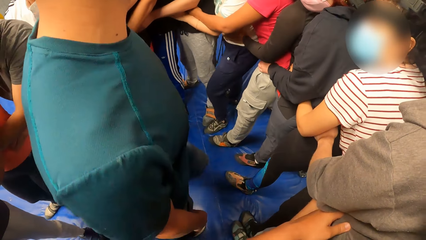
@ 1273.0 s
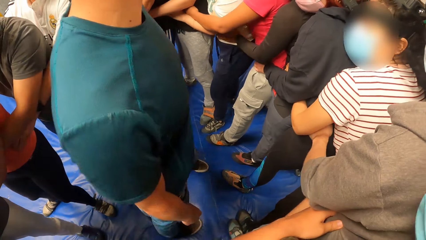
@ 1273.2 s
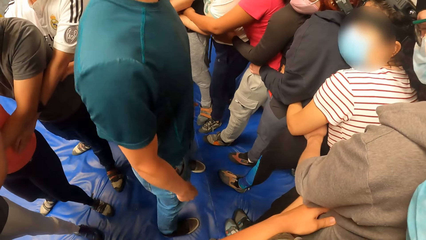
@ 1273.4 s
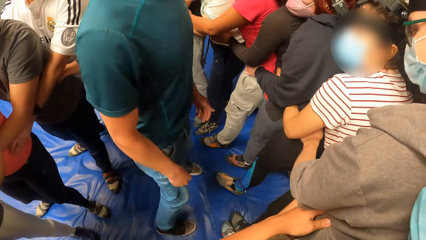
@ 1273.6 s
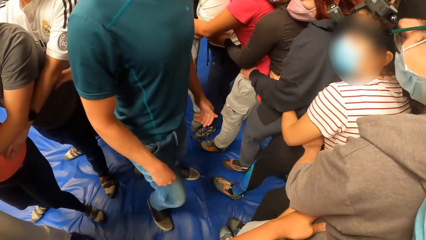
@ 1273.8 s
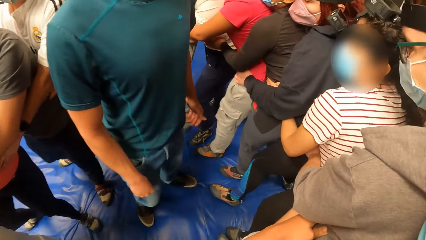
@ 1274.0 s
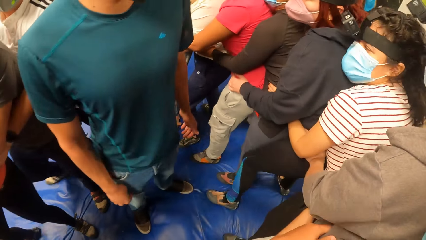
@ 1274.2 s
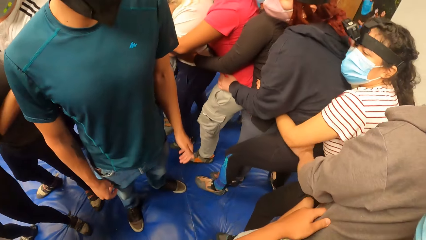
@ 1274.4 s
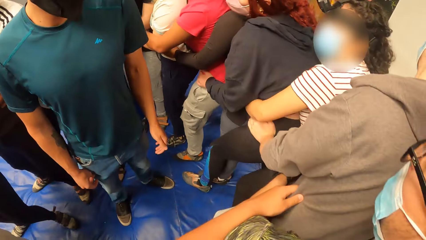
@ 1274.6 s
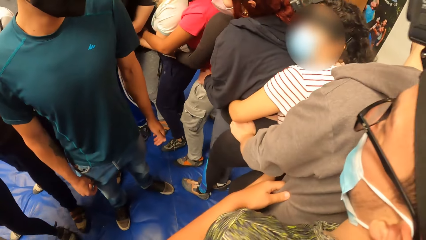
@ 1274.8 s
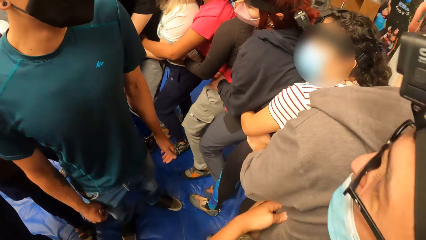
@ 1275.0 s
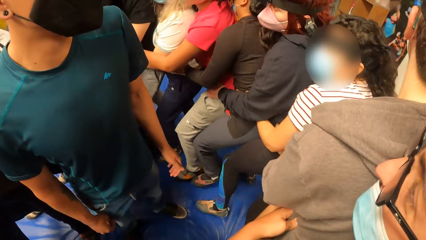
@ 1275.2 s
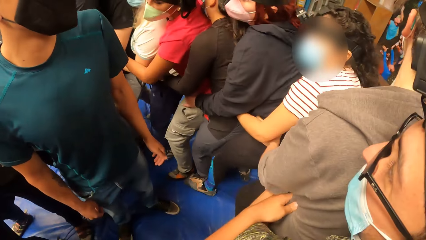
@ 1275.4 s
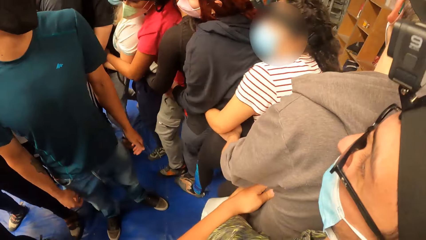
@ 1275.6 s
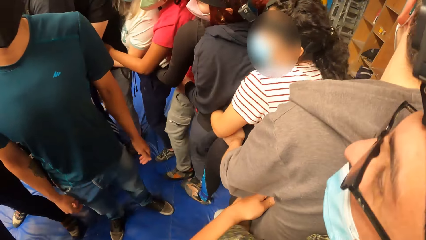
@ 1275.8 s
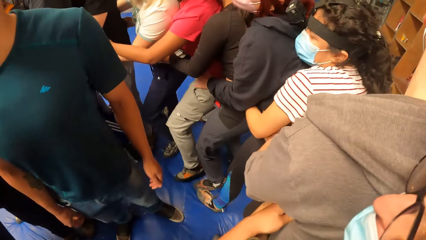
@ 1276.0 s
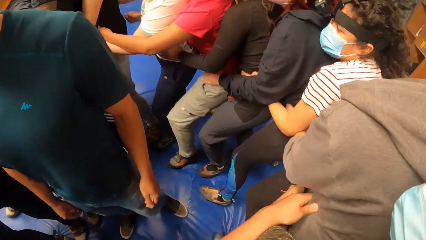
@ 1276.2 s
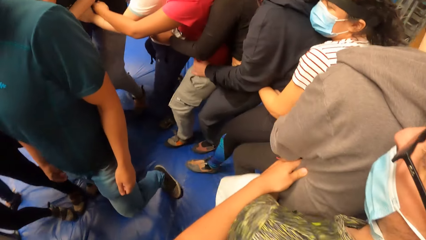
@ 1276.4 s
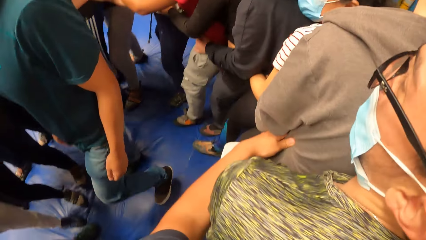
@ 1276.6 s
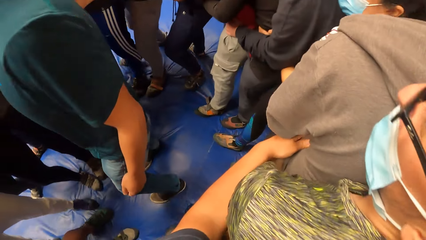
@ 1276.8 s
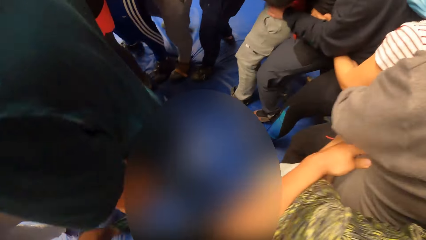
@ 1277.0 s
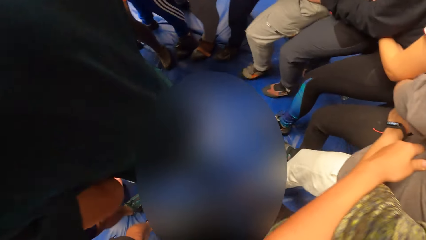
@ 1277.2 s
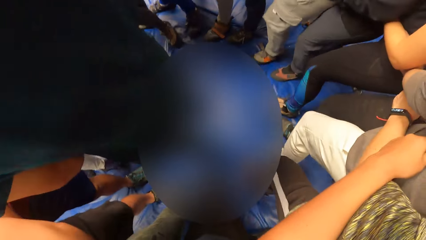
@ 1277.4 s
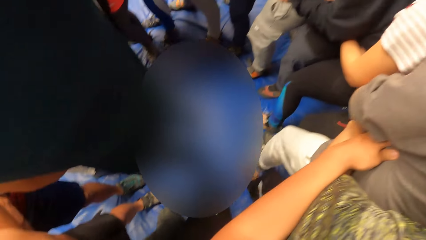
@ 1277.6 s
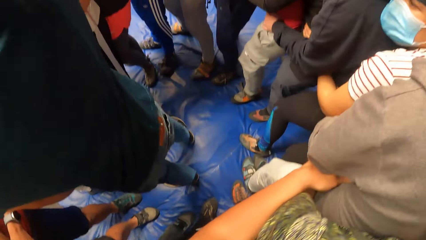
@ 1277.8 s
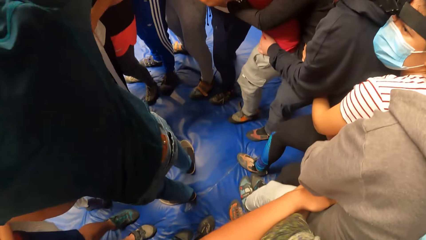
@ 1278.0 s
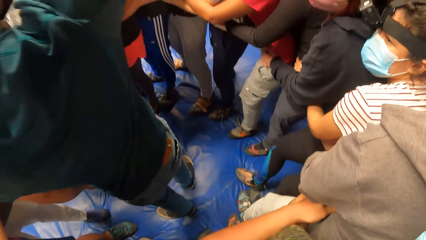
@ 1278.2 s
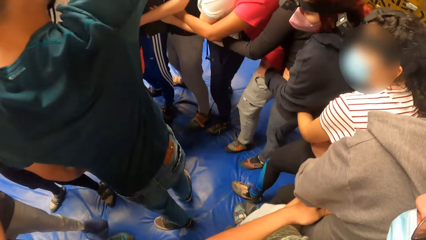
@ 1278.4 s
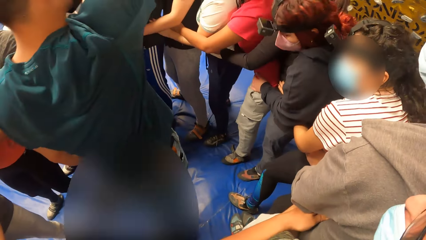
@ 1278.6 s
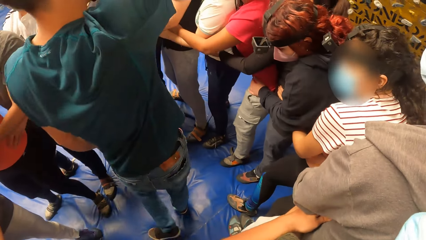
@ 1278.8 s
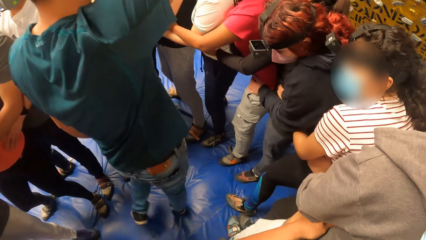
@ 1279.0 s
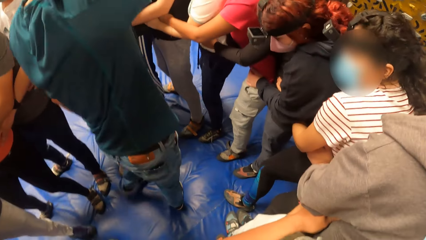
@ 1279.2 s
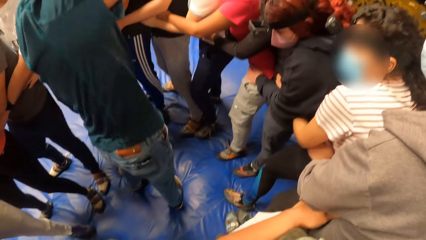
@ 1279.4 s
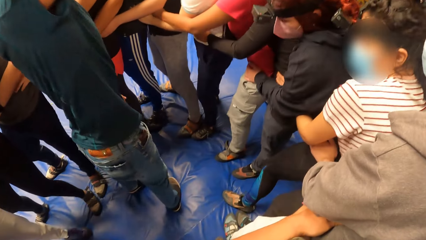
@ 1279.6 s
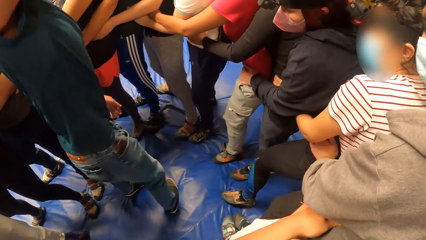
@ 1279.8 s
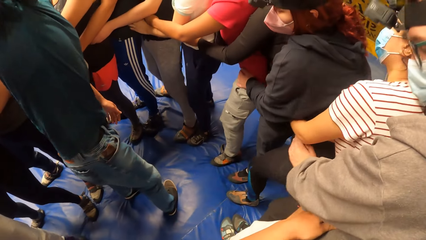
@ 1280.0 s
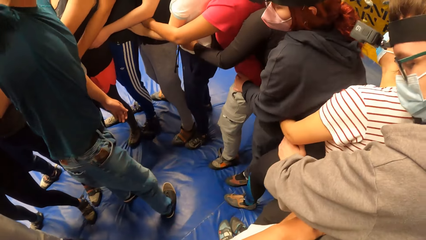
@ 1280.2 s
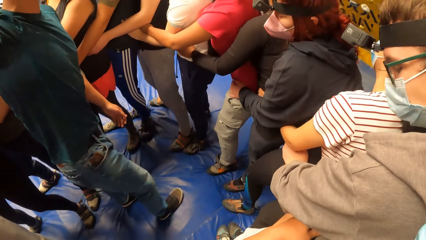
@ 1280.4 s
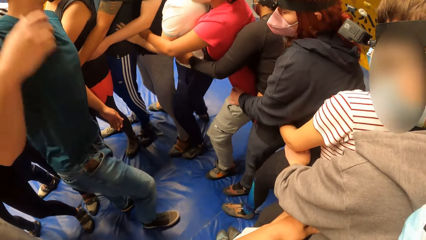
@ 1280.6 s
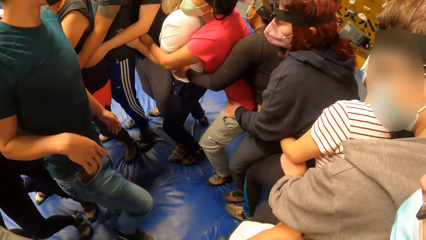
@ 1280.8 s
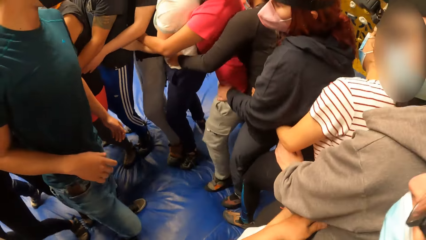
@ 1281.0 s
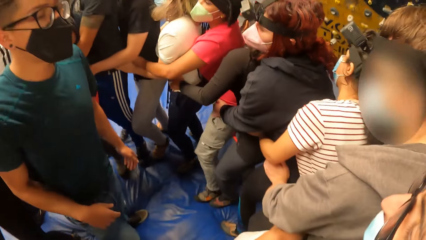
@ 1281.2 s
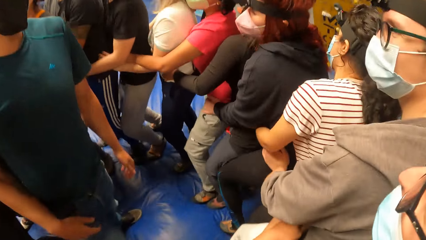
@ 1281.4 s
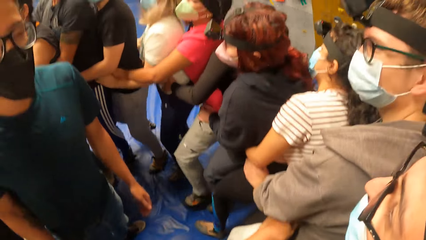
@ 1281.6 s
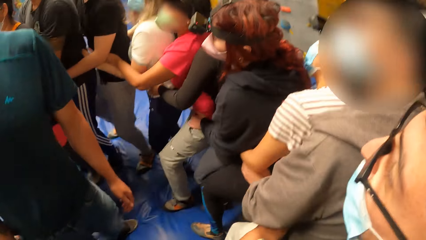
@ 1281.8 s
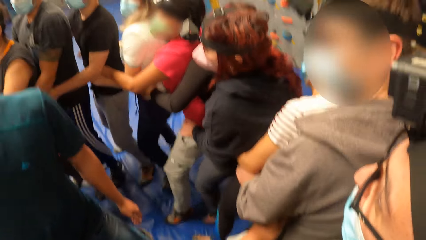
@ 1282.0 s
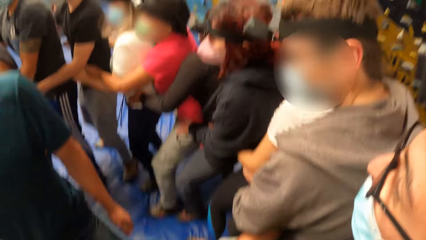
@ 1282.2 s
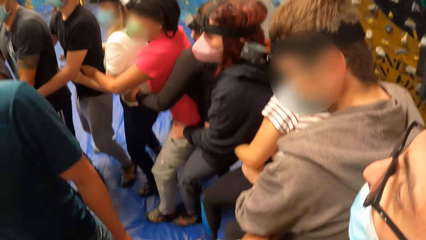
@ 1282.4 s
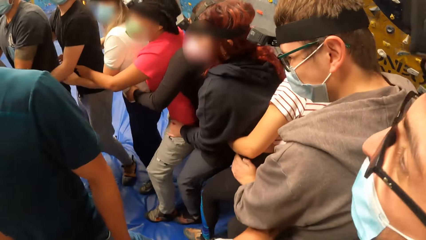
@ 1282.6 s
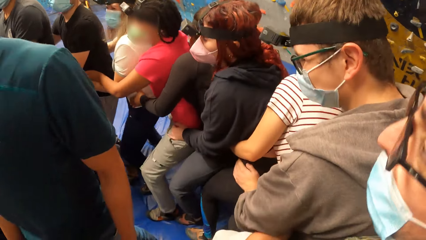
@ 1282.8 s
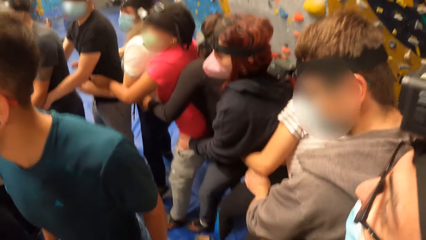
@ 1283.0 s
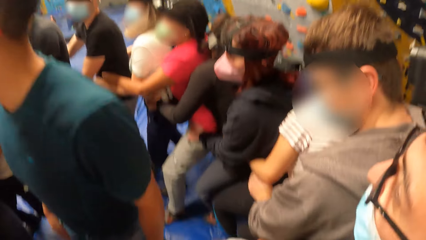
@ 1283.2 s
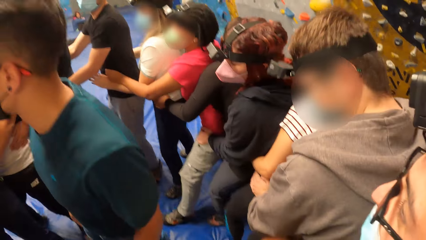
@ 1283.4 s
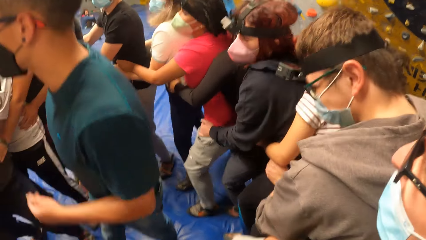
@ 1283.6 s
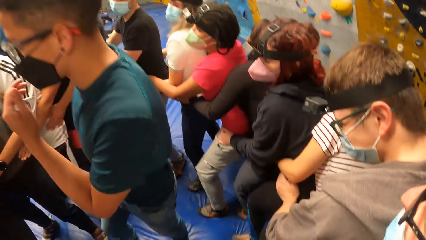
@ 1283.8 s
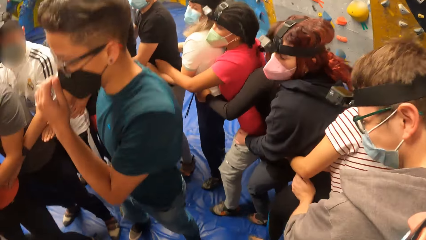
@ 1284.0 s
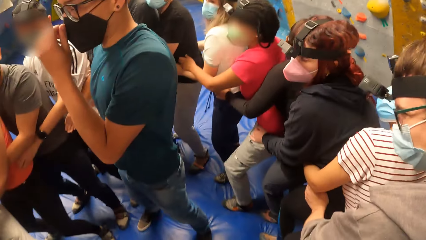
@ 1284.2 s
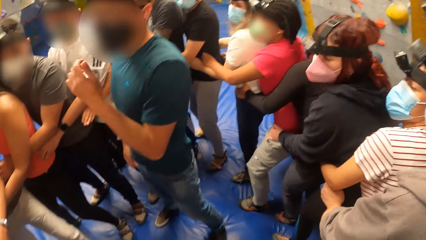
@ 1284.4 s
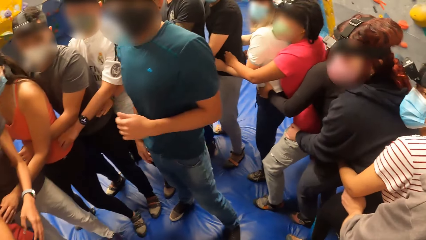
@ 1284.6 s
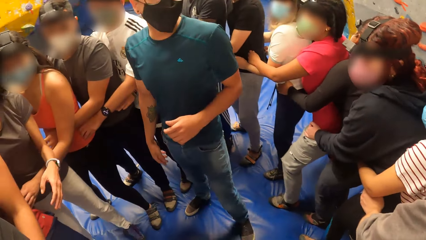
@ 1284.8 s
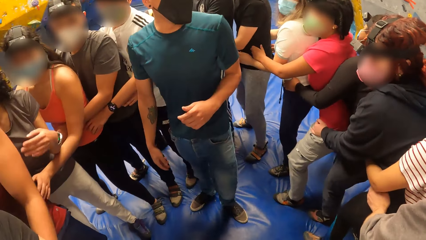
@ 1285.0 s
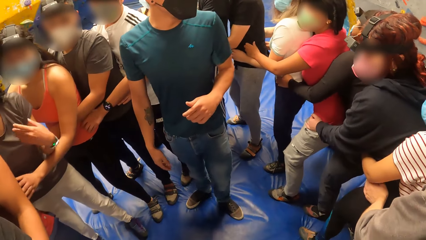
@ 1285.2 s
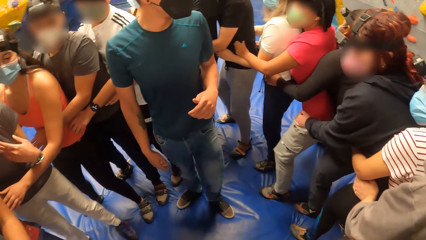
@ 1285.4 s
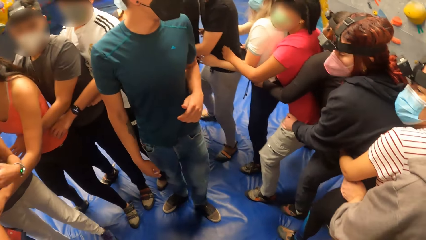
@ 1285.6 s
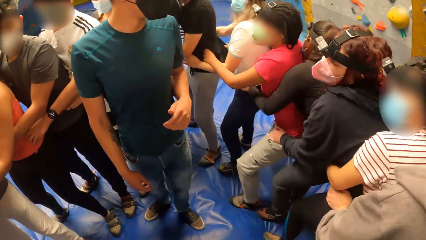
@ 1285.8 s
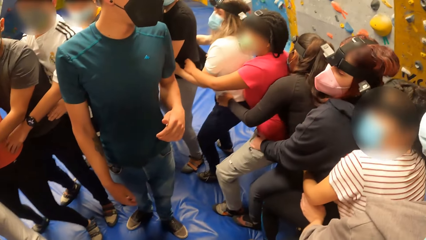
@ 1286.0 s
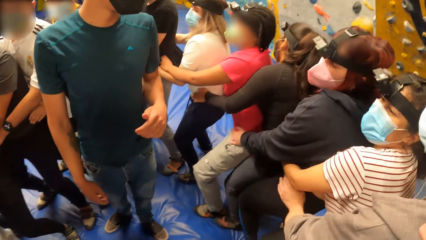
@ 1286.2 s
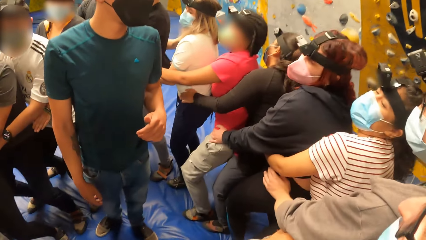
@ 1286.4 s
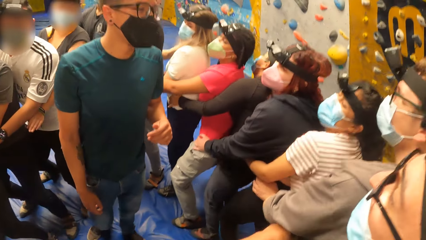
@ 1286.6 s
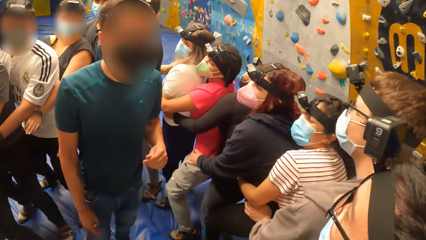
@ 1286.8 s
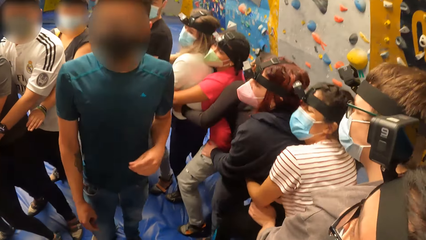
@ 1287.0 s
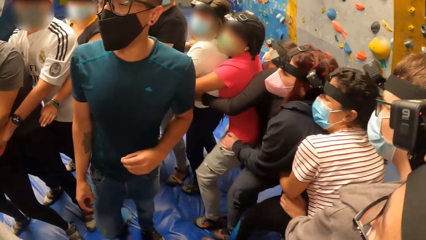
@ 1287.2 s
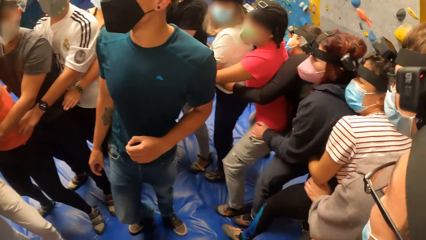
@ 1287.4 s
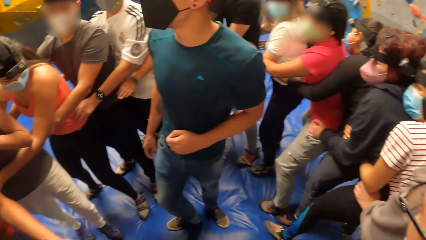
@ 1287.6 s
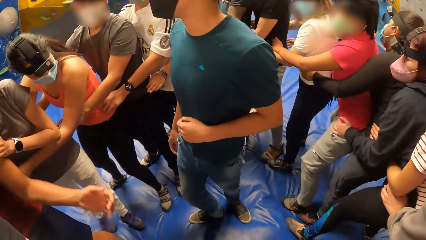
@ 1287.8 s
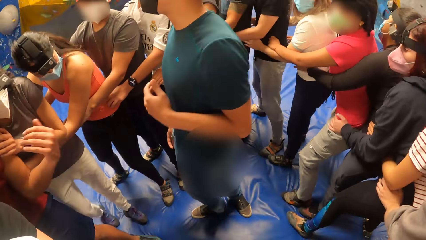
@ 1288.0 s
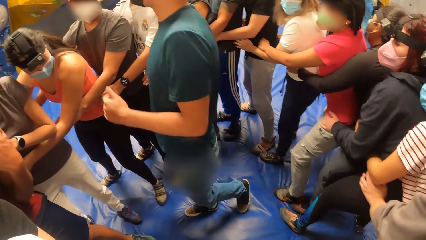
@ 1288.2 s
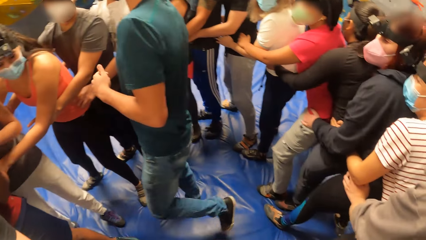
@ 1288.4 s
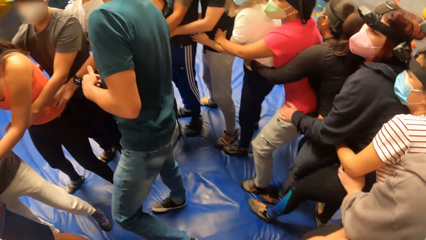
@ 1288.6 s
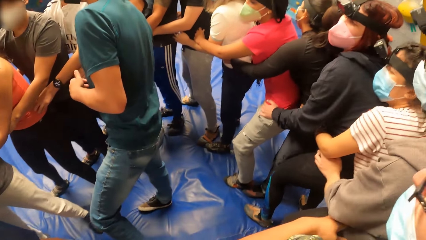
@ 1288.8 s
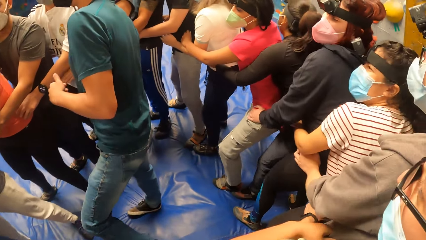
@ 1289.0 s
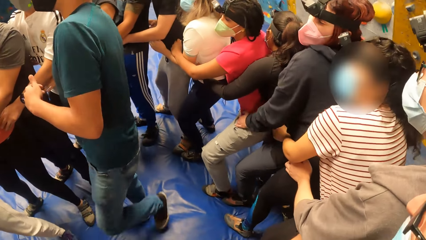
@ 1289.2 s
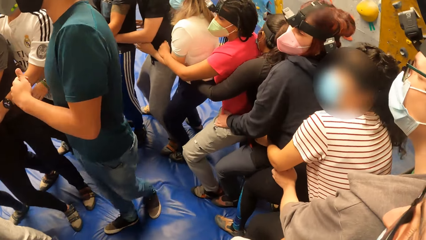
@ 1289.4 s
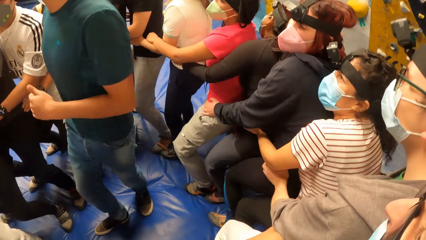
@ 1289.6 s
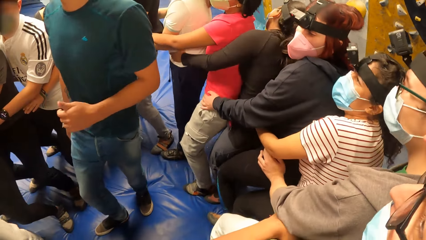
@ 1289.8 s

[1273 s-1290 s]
The camera wearer looks at a man. They walk on the mattress. The man lifts the hand. The camera wearer jumps with the group of people with both hands on the waist of another man. They walk on the mattress. They look at the first man. They bend with the group of people with both hands on the waist of the other man. They move the body.
